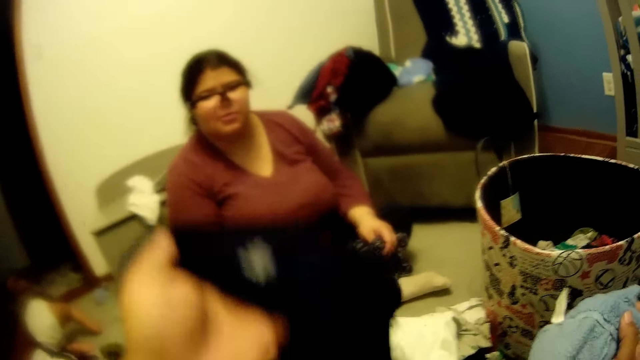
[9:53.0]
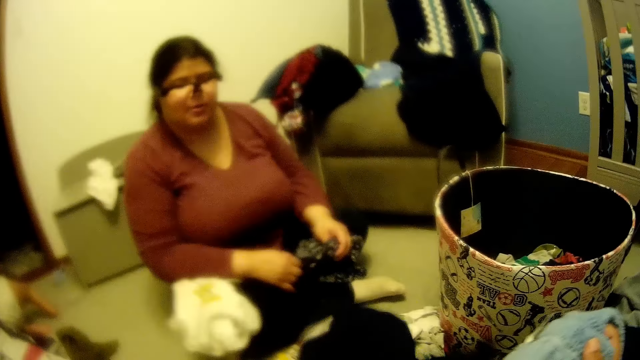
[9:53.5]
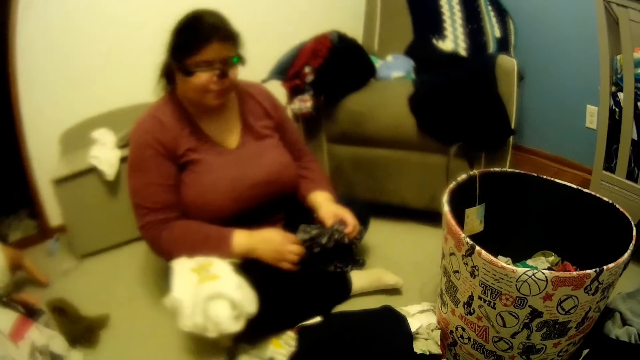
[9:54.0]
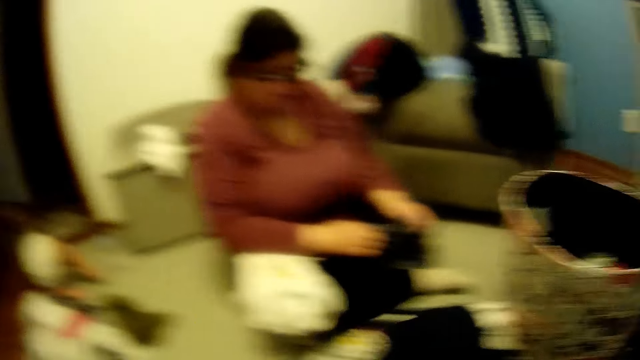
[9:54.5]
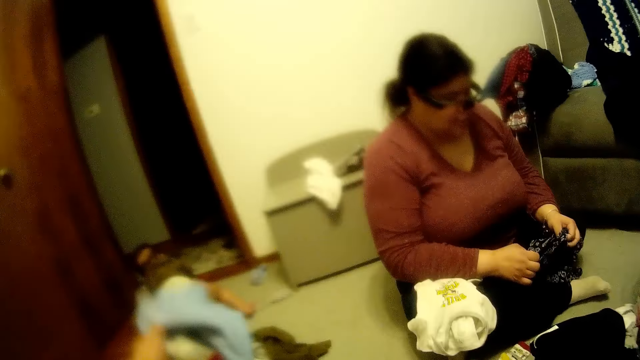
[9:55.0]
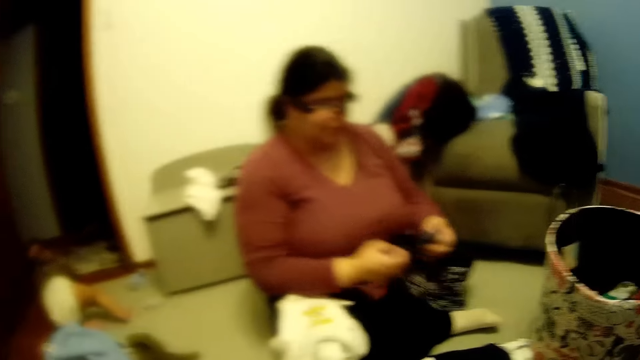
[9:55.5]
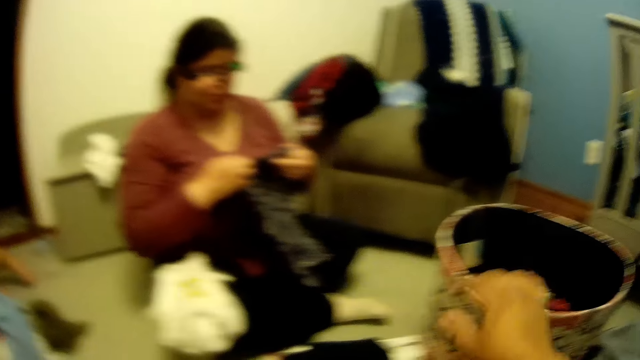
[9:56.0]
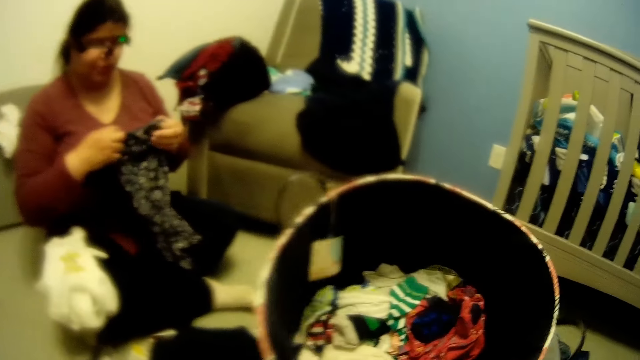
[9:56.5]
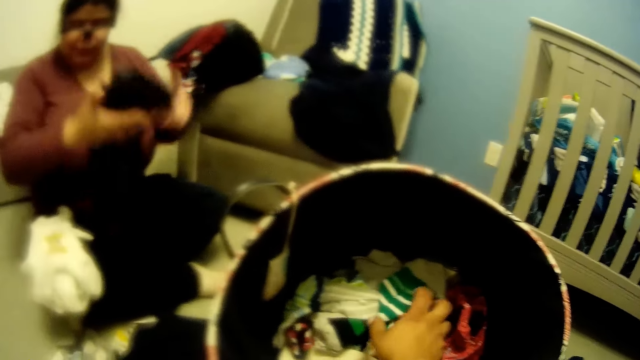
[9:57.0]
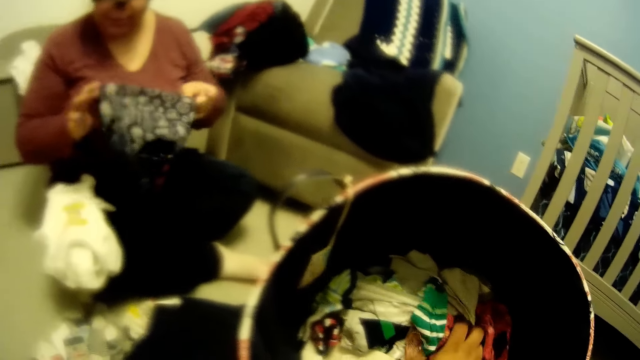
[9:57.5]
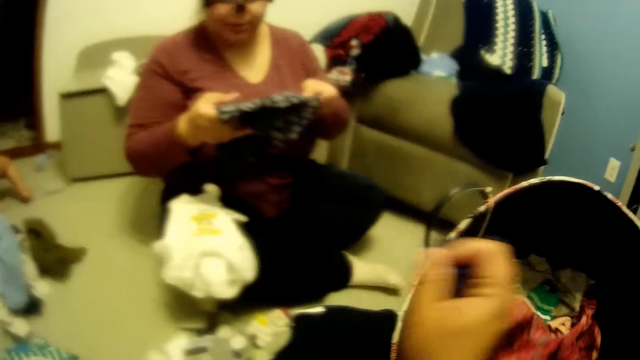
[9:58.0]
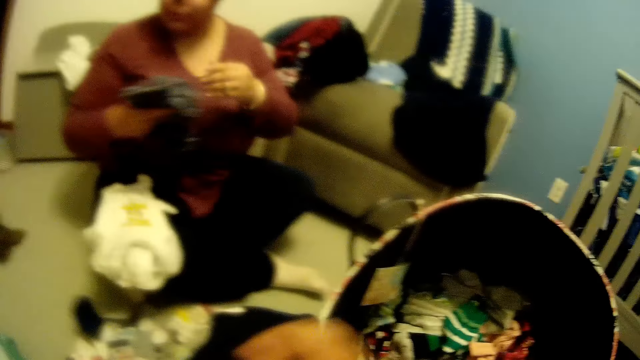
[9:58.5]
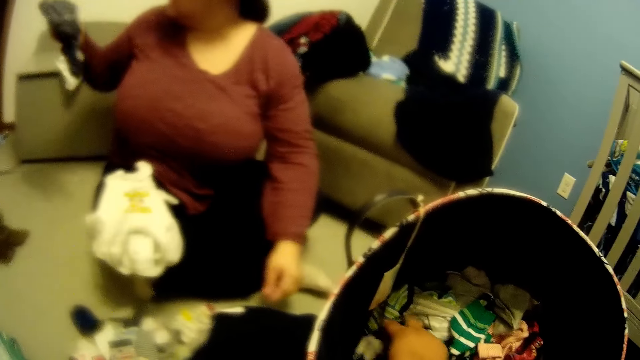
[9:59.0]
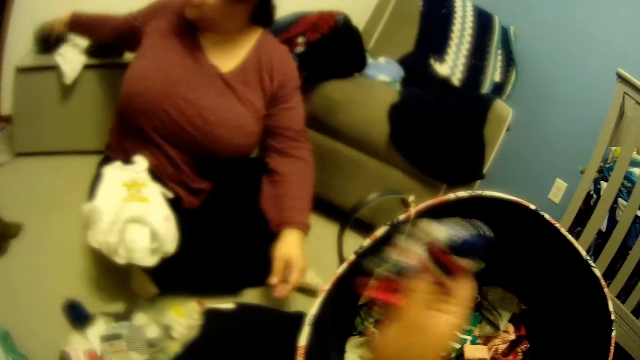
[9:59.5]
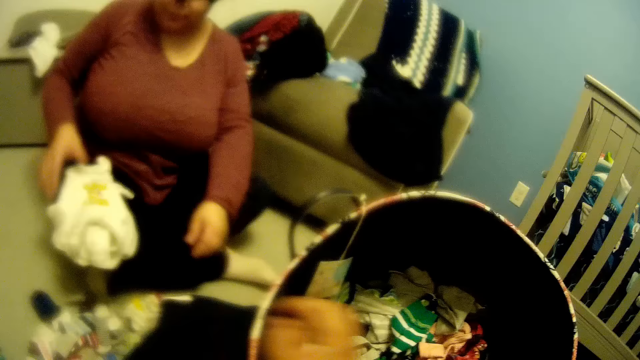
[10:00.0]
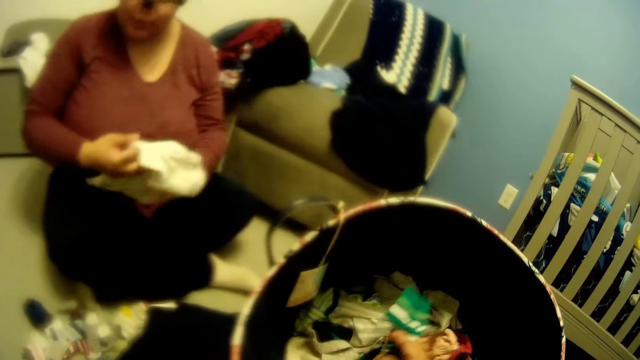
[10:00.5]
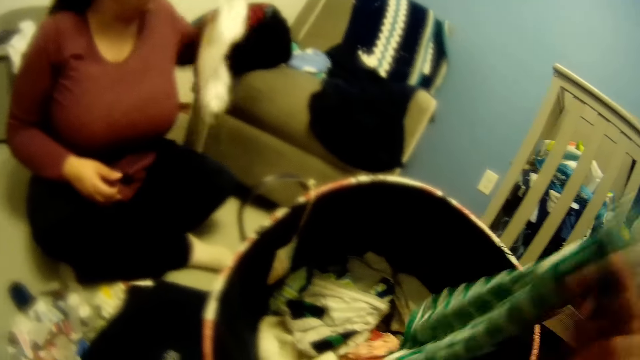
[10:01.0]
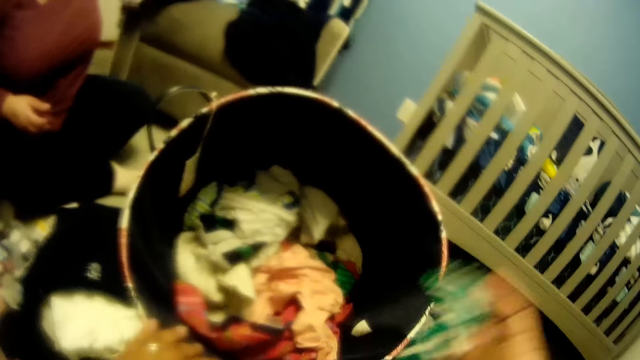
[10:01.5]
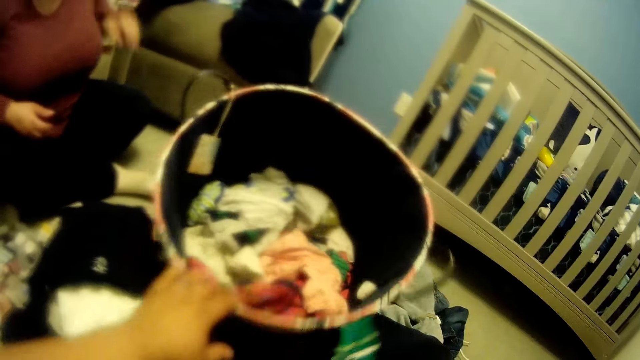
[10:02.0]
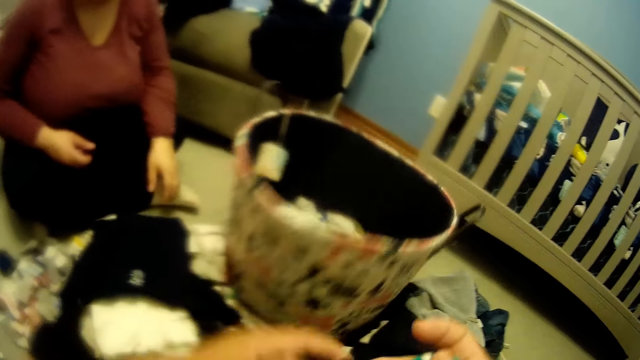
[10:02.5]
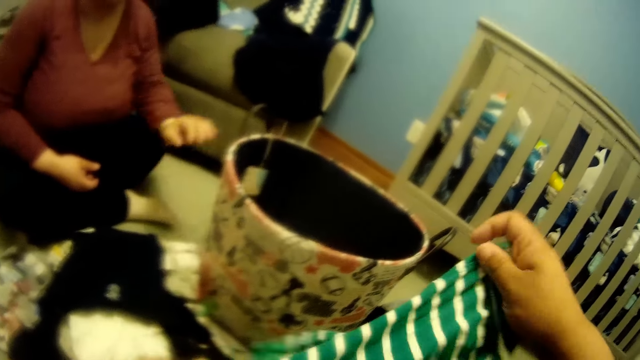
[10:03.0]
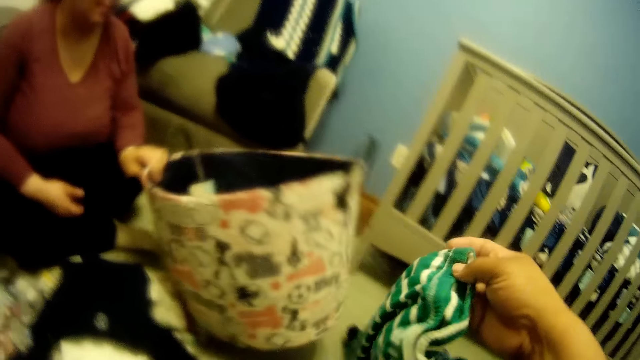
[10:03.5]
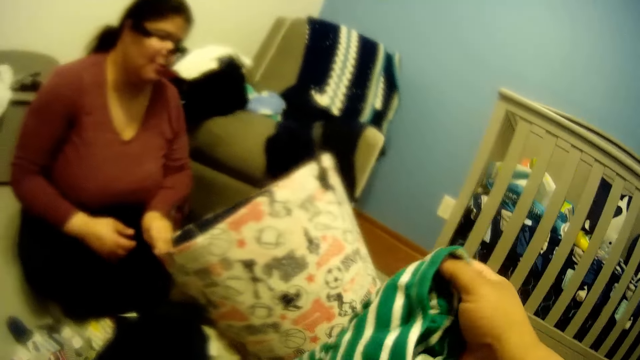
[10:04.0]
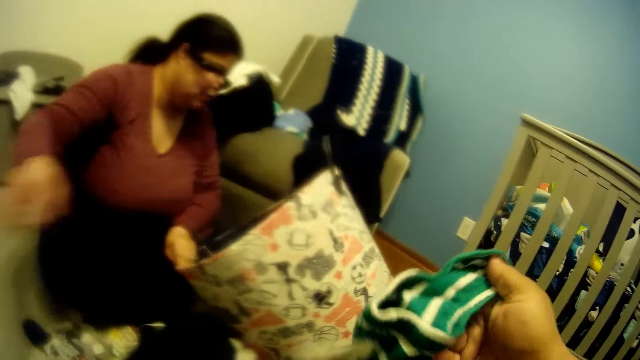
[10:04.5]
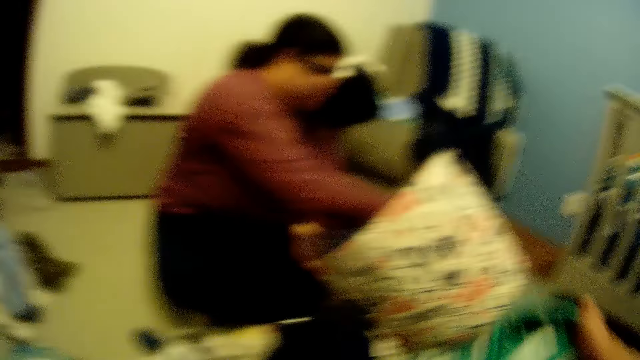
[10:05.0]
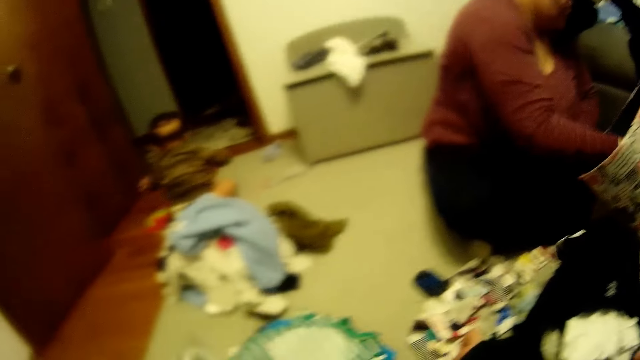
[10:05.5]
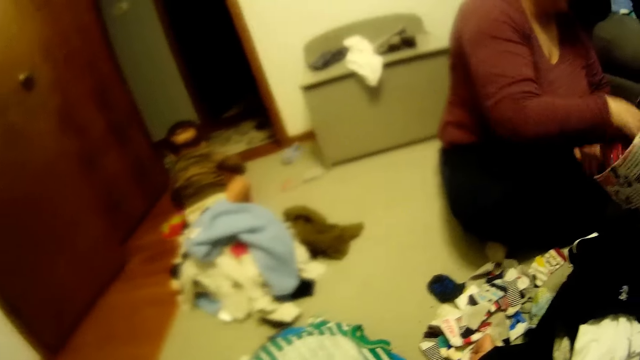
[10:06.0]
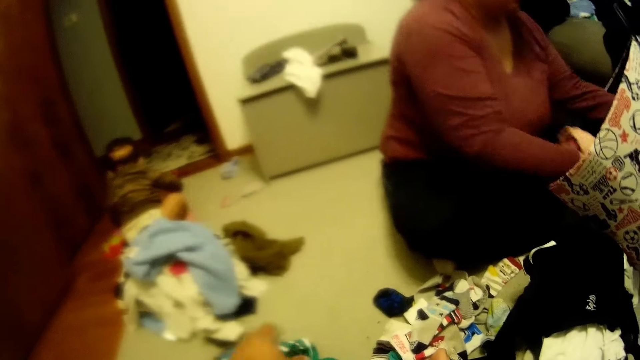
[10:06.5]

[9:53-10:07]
The camera wearer holds the clothes with both hands. He sorts the clothes. He drops the cloth in his left hand on the heap of clothes. A woman looks at the camera wearer. The camera wearer drops the cloth in his left hand on the floor. He pulls the laundry basket with his right hand. He converses with the woman. He bends the basket. He picks cloth from the laundry basket with his right hand. The woman folds the cloth with both hands. The camera wearer throws a baby sock. The woman drops the cloth on the drawer with her right hand. The camera wearer picks cloth from the laundry basket with his right hand. The woman picks the baby overall with her right hand and passes the cloth from her right hand to her left hand. The camera wearer picks a baby cloth from the laundry basket with his right hand. The woman puts the cloth in her left hand on the chair. The camera wearer takes his left hand off the laundry basket. He holds the cloth in his right hand. The woman pulls the laundry basket with her left hand, takes clothes from the laundry basket with both hands, and bends the basket.

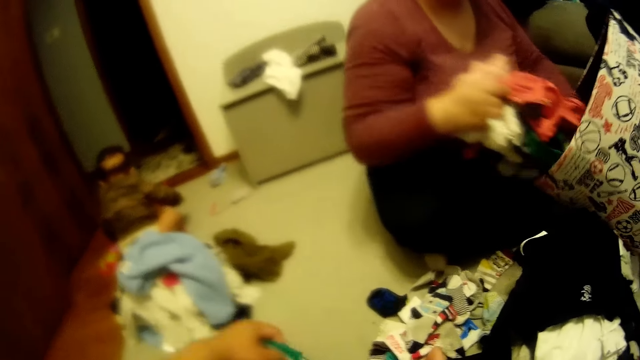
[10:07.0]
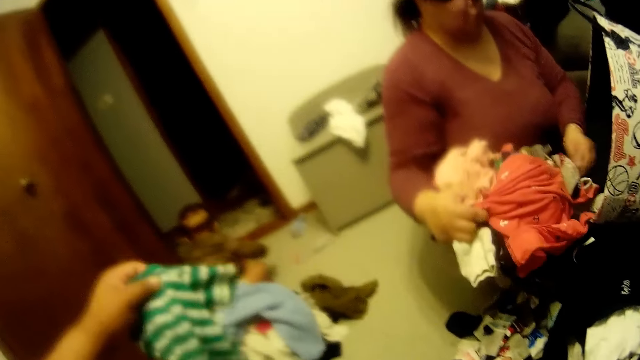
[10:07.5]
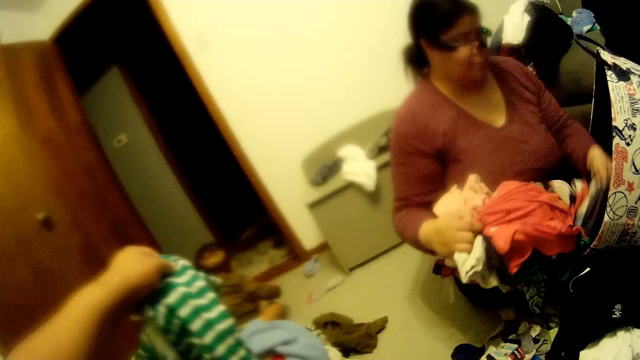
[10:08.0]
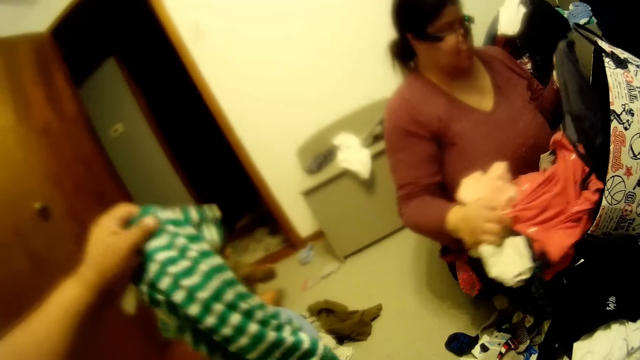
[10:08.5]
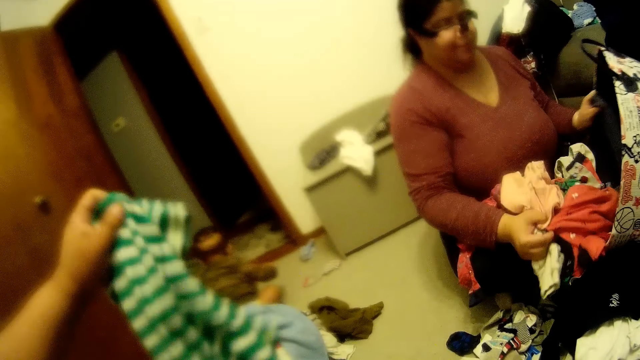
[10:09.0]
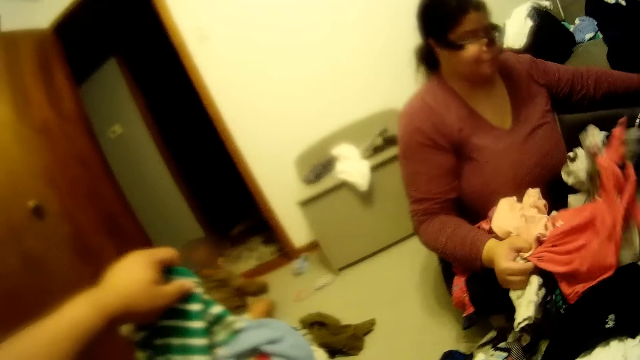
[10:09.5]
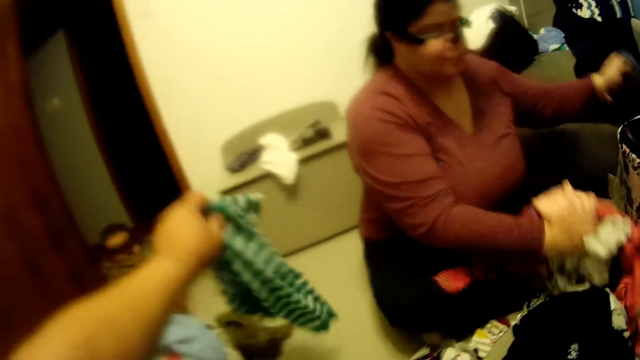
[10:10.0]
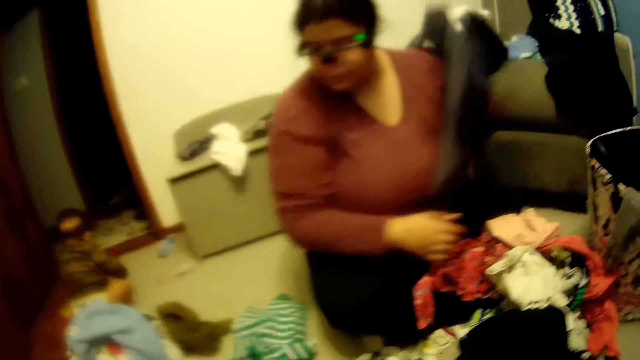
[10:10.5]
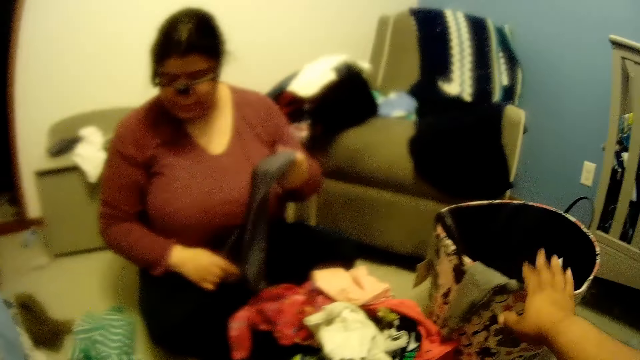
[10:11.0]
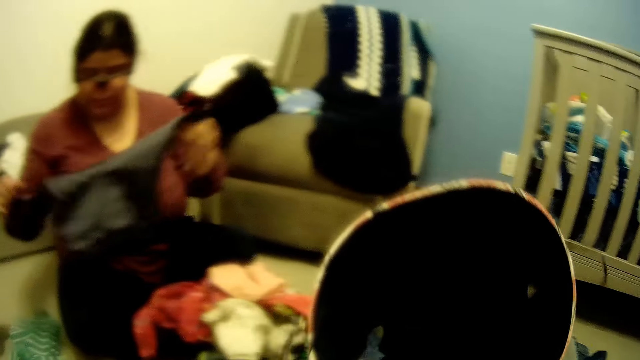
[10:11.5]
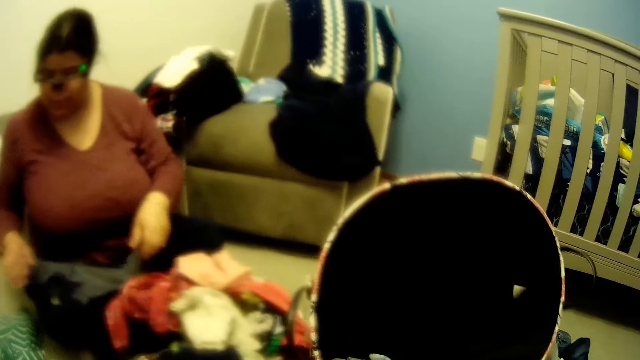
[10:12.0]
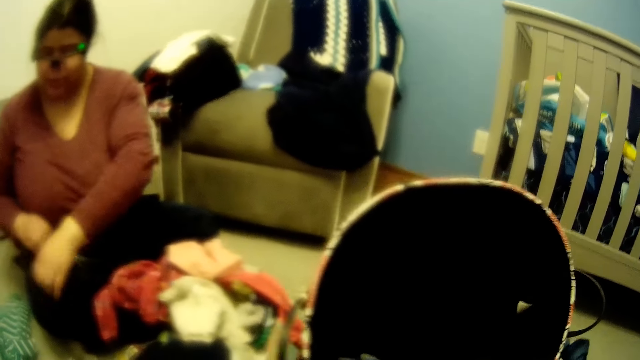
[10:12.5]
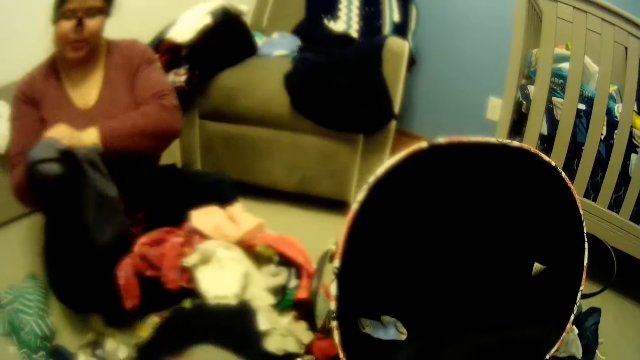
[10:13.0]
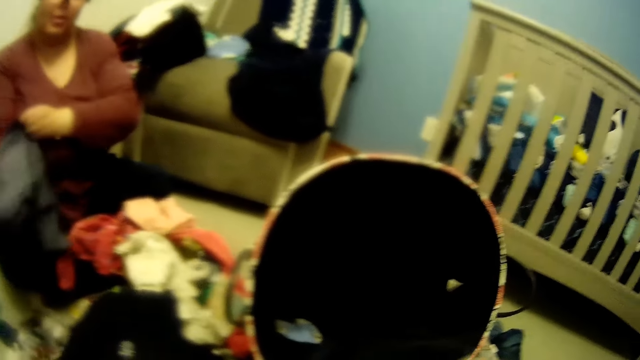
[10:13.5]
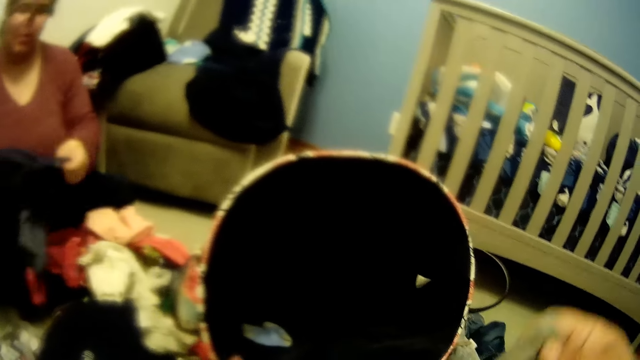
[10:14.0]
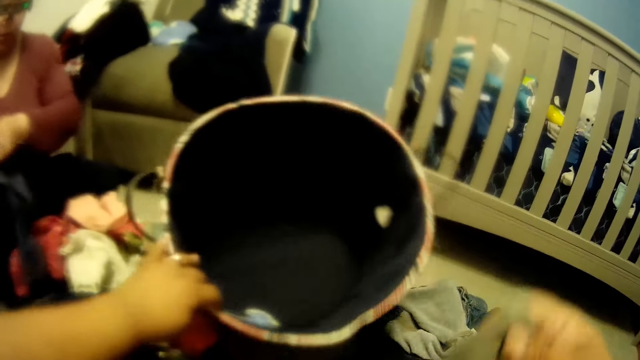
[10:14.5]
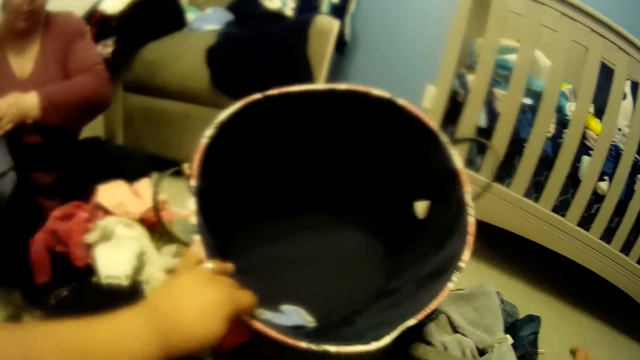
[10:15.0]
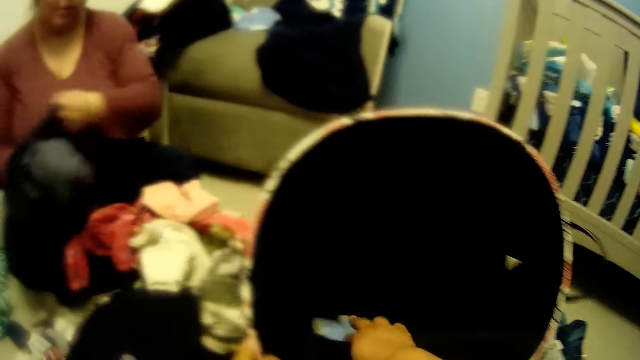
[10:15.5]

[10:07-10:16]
A woman pulls clothes out of a basket. The camera wearer holds the cloth in his left hand. He drops the cloth in his left hand on the floor. The woman holds a pair of trousers with her left hand. The camera wearer pulls the laundry basket with his right hand. The woman turns the pair of trousers inside out with both hands and folds baby clothes. The camera wearer bends the basket. He holds the laundry basket with his left hand.
